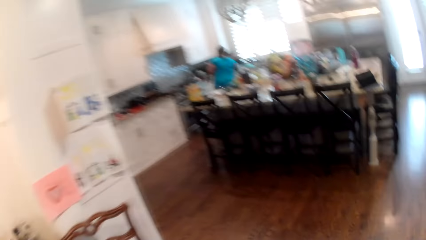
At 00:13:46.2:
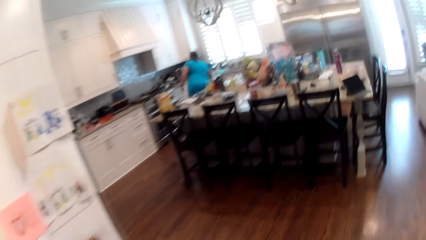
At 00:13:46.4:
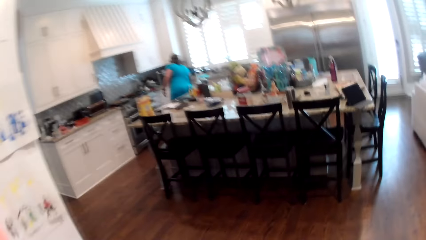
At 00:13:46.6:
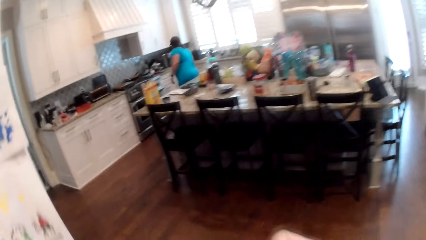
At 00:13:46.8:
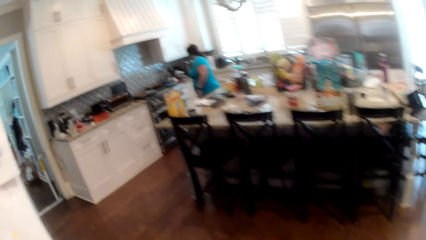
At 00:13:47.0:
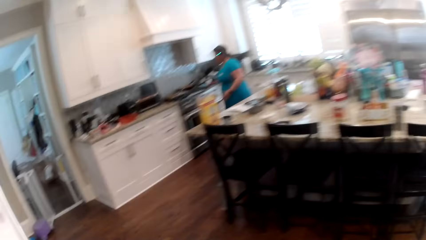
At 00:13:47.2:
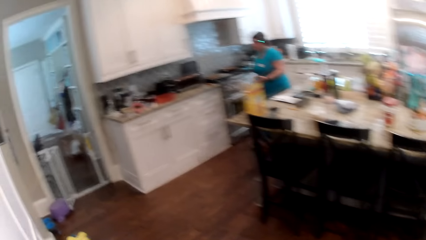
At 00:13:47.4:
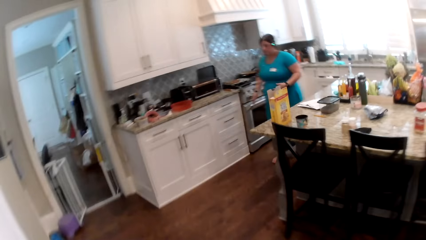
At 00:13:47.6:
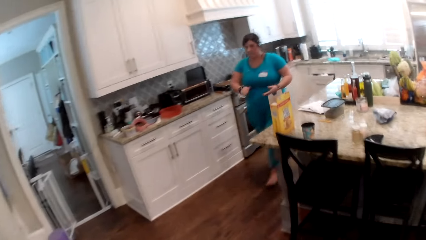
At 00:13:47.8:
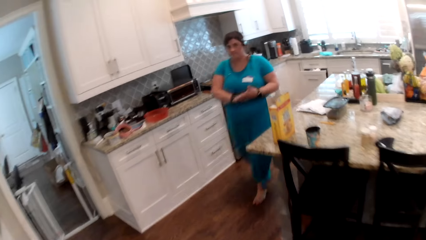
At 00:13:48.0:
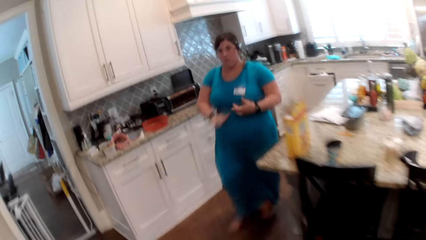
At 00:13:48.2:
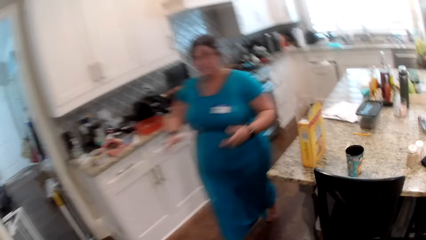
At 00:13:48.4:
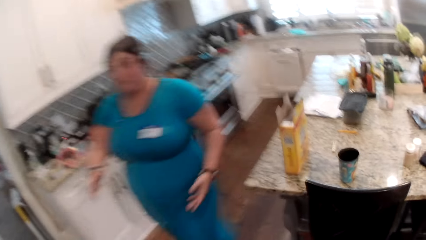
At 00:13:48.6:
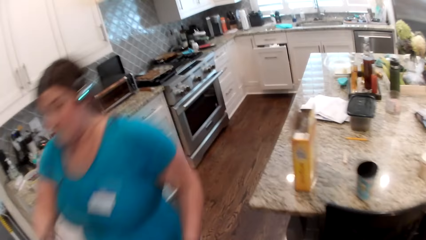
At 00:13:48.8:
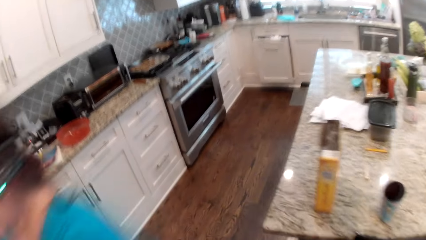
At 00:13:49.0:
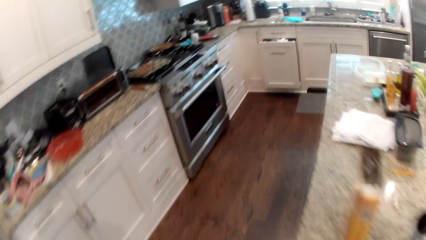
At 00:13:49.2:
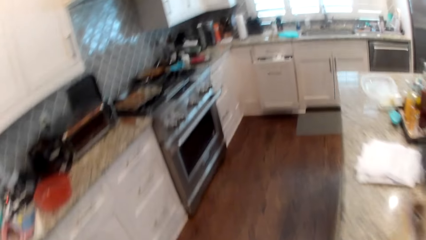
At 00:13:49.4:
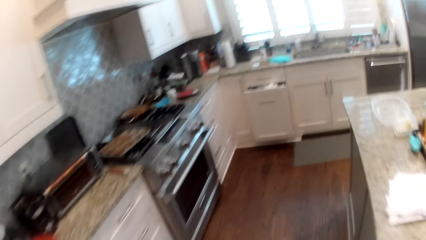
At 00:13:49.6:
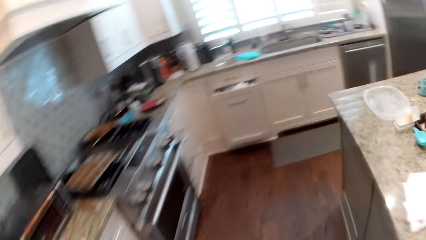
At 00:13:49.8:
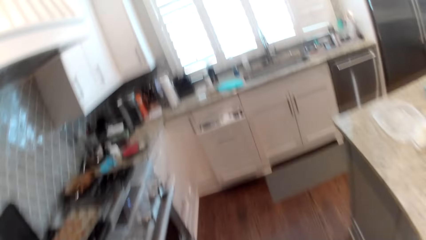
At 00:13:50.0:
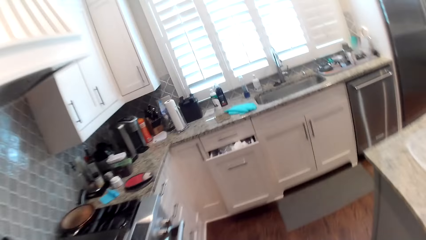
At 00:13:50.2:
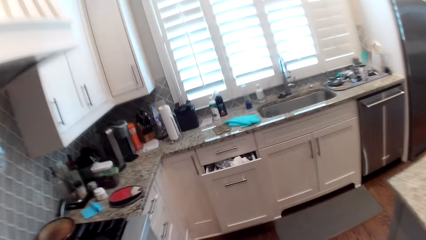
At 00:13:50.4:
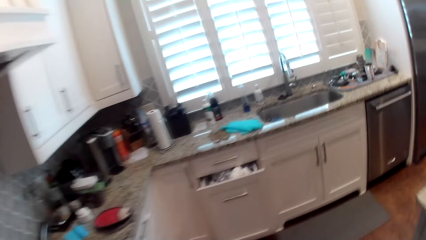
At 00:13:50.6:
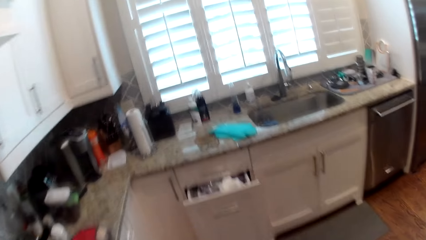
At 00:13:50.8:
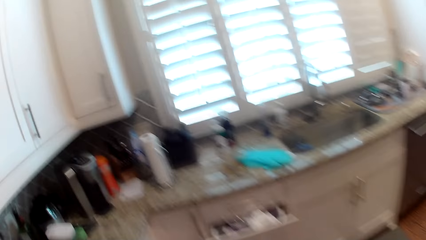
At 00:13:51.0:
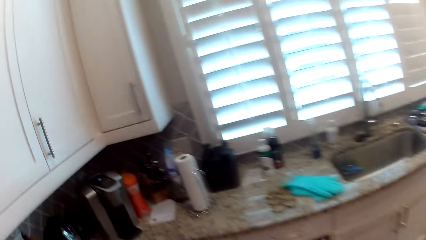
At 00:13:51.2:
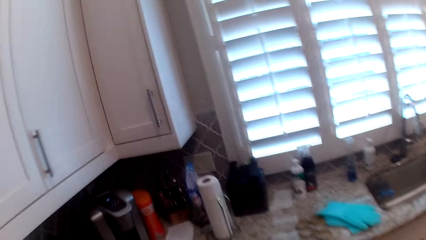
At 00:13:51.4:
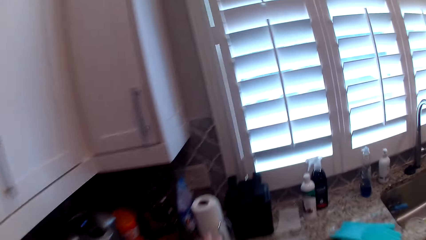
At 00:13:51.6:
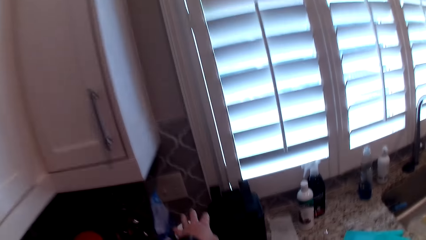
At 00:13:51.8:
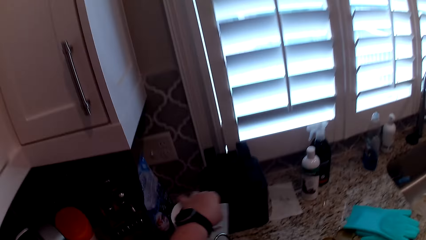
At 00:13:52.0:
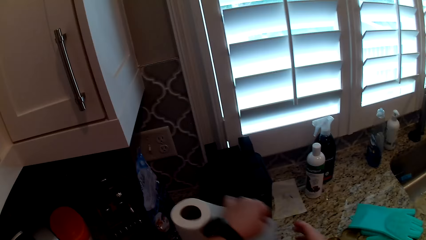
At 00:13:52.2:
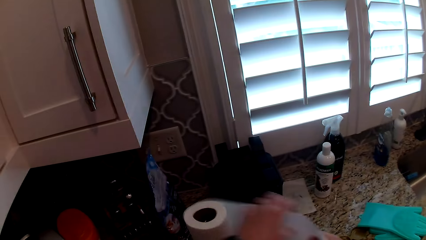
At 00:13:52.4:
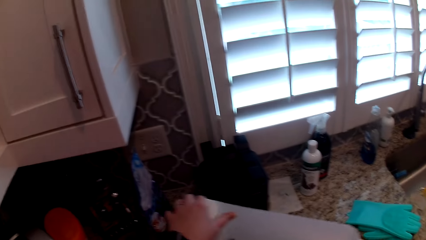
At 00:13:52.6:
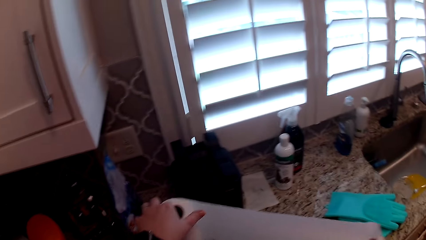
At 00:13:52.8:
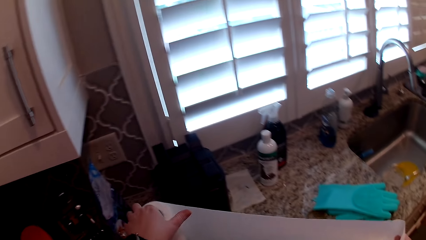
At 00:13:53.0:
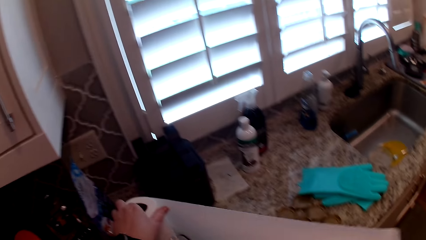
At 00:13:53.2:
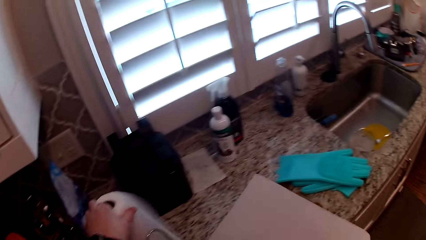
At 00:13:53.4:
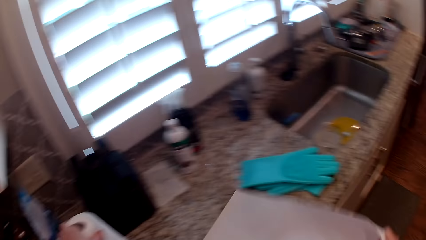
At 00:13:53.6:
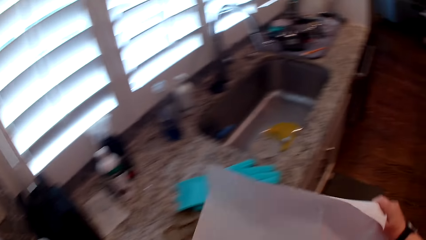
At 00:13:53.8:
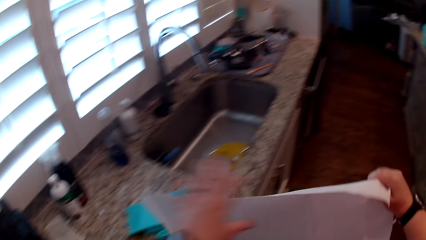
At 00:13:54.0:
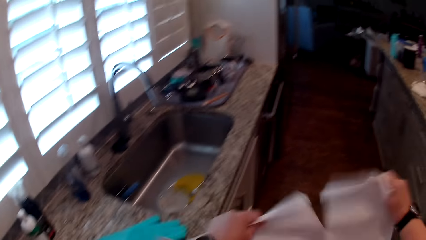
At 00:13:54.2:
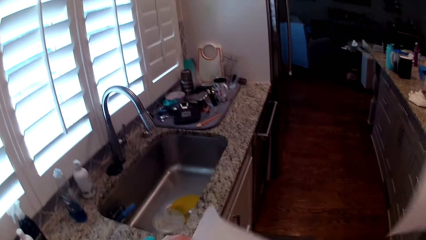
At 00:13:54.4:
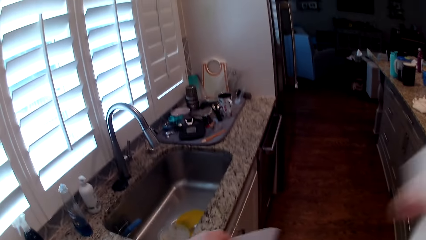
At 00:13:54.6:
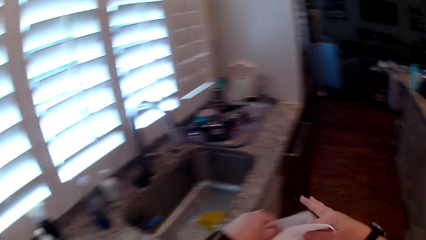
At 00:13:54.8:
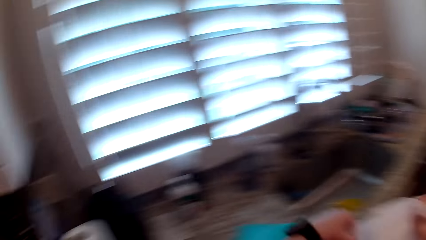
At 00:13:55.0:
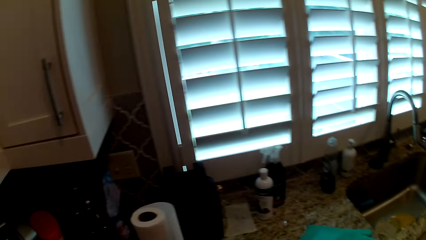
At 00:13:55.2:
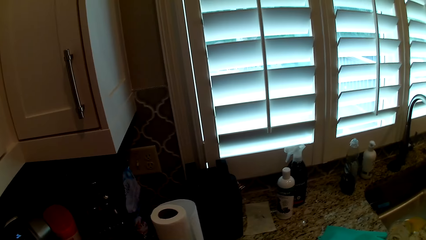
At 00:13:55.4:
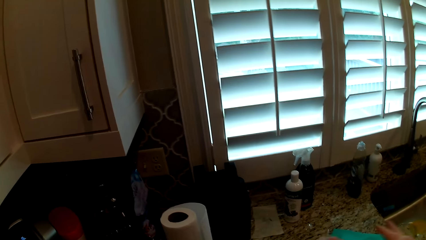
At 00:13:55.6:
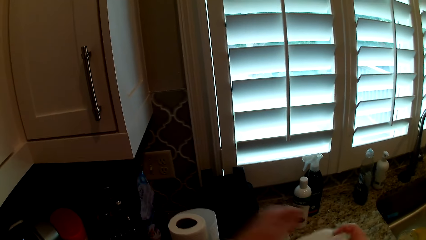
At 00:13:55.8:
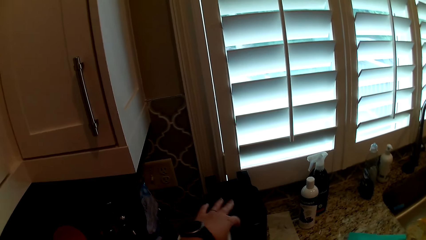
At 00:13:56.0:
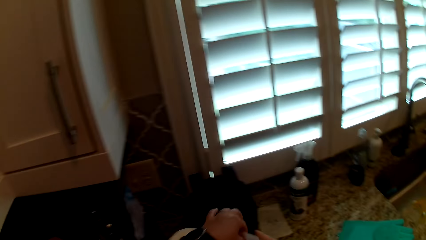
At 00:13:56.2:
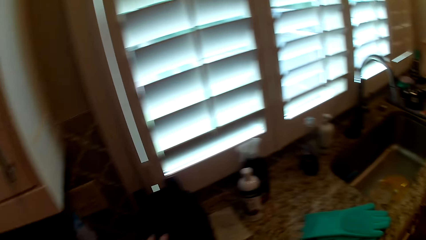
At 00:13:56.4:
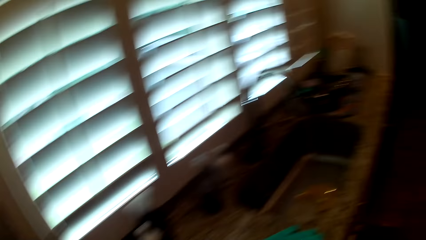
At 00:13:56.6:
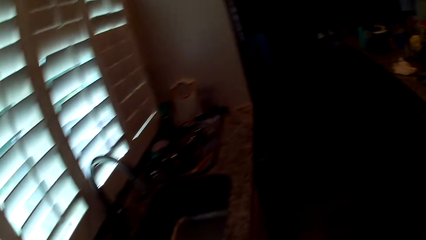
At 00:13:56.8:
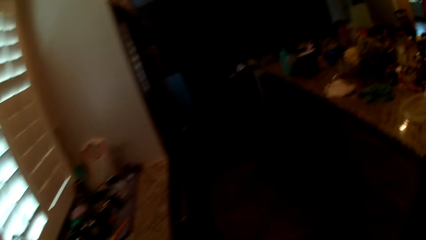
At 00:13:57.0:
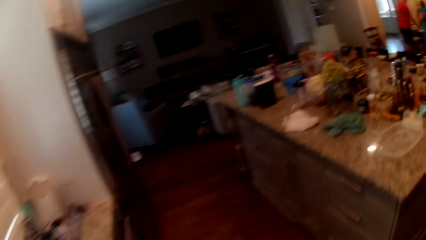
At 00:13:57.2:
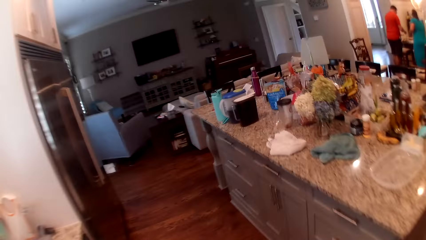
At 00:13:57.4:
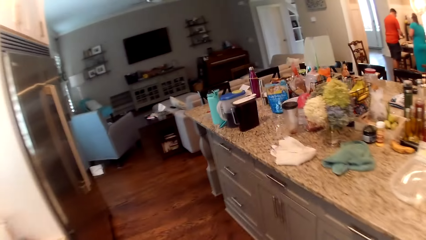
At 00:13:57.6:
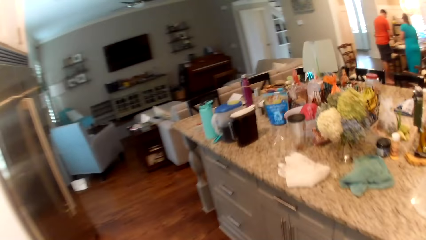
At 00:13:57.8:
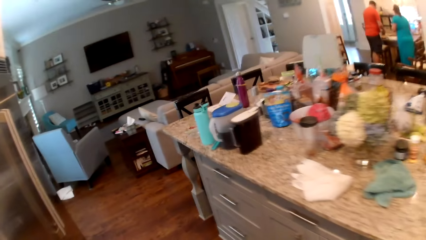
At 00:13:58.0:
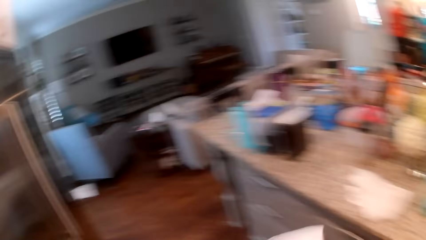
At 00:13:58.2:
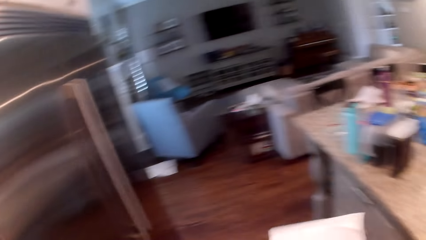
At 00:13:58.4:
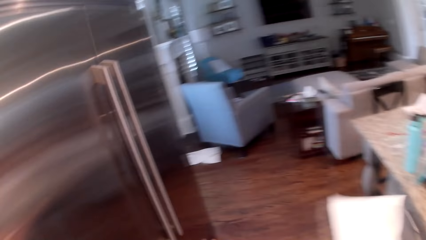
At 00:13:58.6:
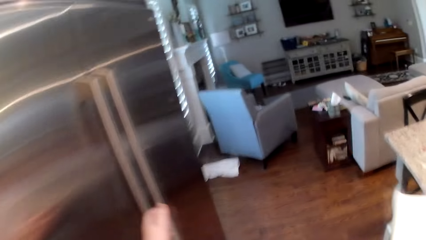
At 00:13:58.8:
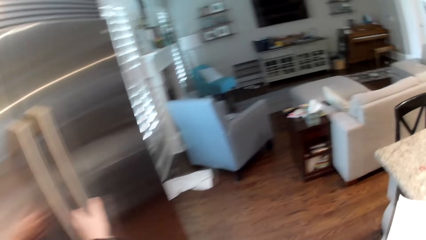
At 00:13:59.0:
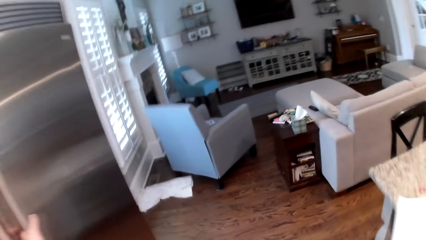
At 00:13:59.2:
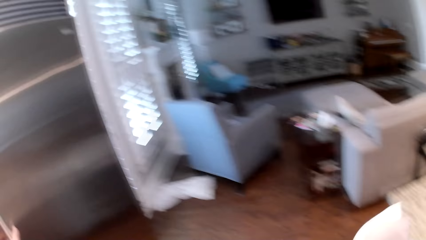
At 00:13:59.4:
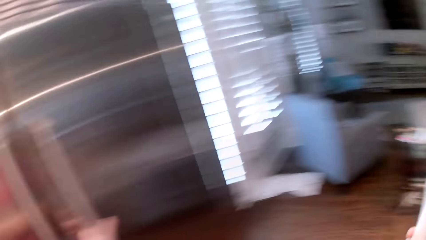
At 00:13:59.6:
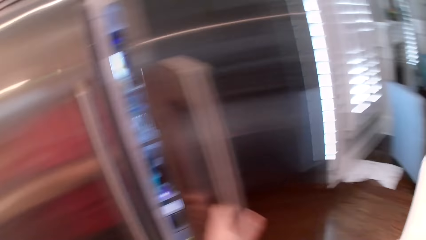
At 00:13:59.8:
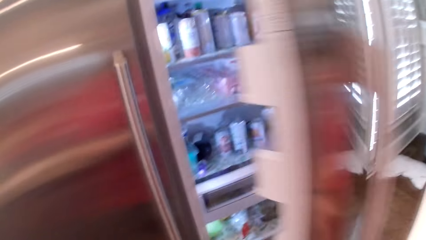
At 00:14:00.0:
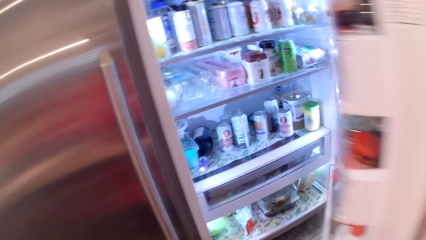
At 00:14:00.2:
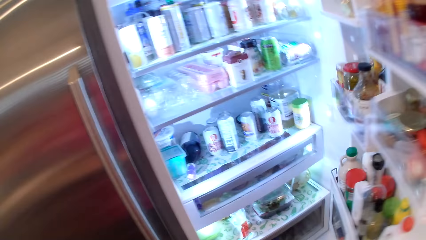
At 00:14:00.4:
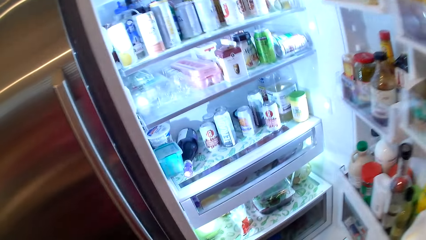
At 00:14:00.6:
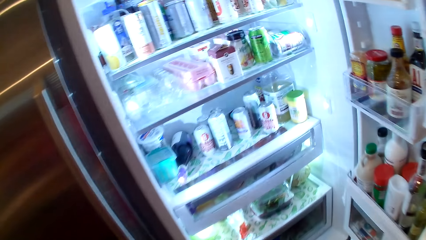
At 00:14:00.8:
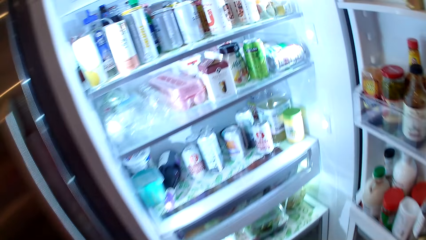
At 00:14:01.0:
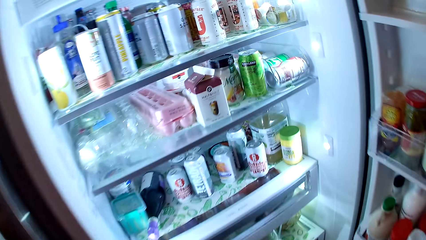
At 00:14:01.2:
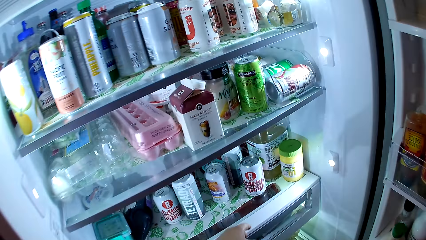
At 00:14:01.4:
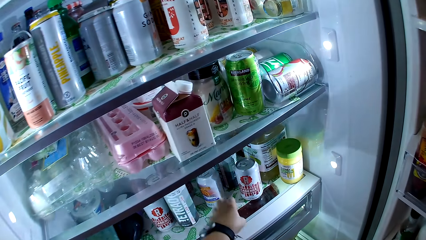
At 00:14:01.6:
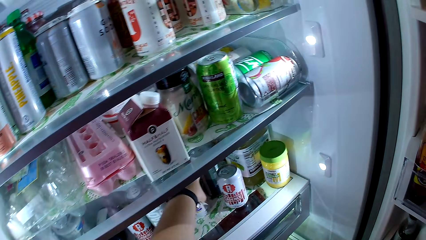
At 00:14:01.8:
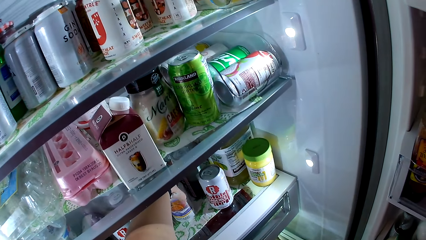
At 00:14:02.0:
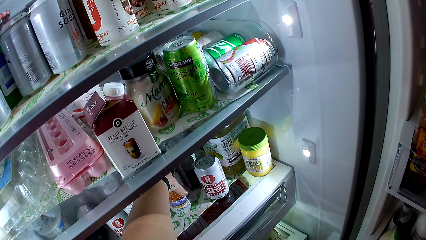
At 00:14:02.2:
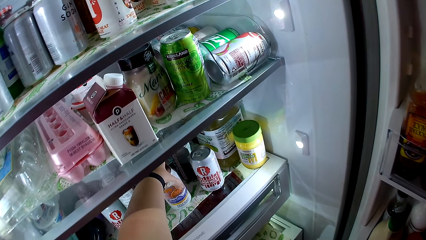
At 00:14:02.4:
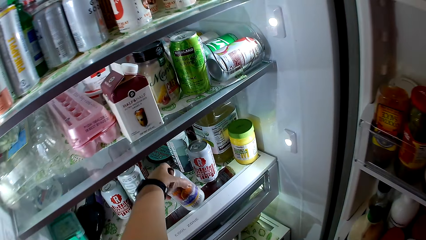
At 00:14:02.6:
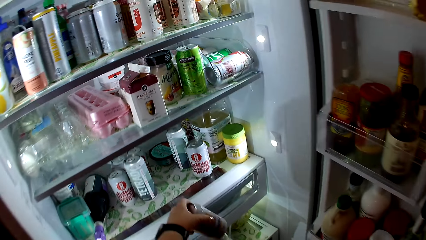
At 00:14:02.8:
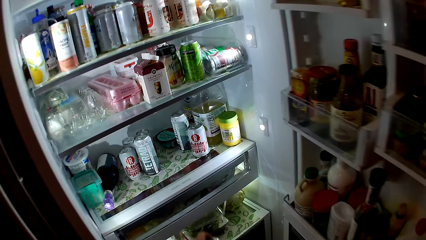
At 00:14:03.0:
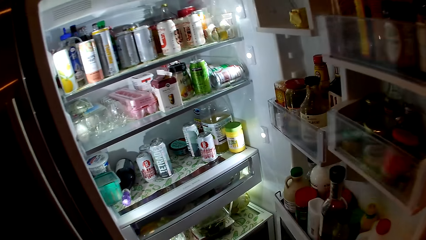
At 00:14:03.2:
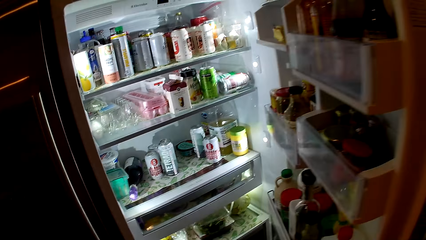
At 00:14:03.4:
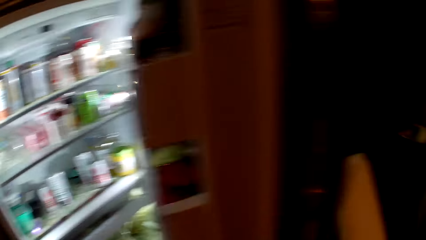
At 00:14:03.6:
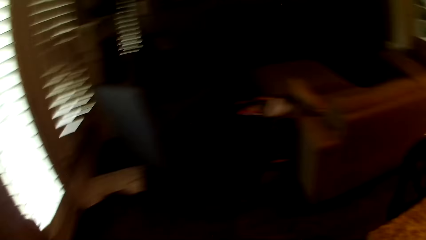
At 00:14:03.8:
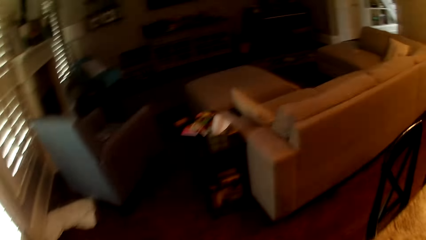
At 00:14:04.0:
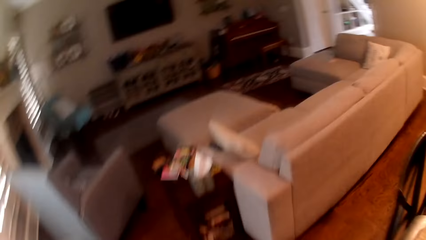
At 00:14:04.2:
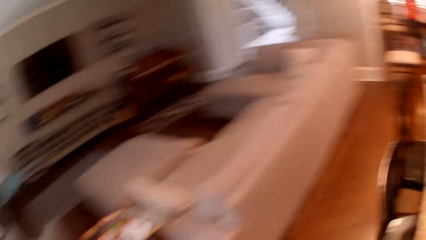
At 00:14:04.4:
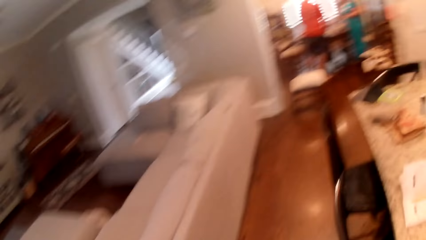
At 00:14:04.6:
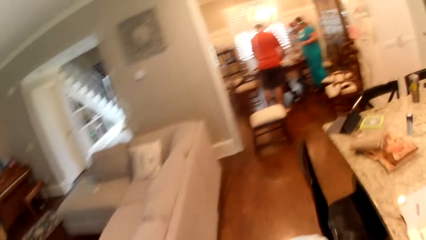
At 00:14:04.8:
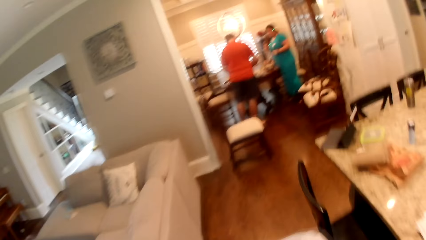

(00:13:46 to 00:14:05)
A woman places a napkin in a kitchen drawer with her right hand. The camera wearer walks into the kitchen from the dining area. She cuts kitchen tissue from a kitchen tissue pack on a kitchen cabinet with both hands. She takes a serviette. She cuts the kitchen tissue with both hands. She opens a fridge door with her left hand. She picks a soda can from the fridge with her left hand. She closes the fridge door with her right hand.
